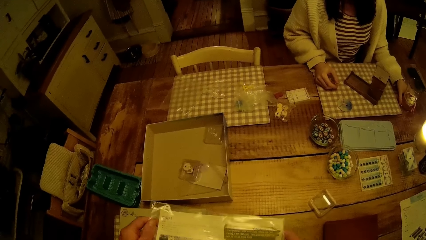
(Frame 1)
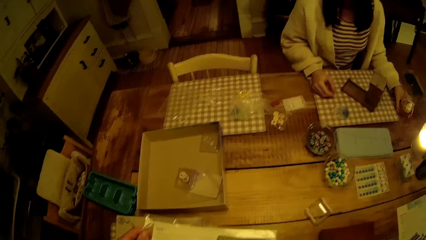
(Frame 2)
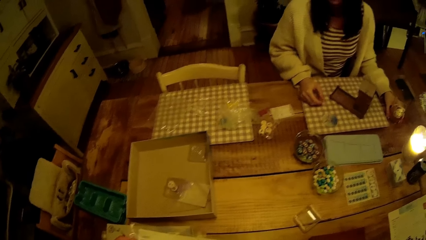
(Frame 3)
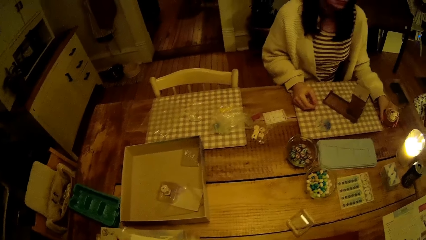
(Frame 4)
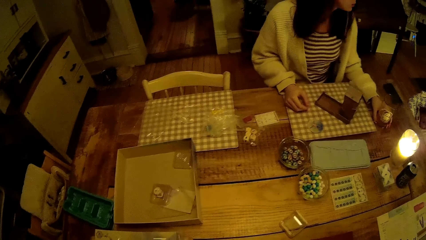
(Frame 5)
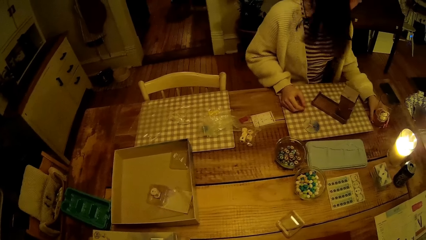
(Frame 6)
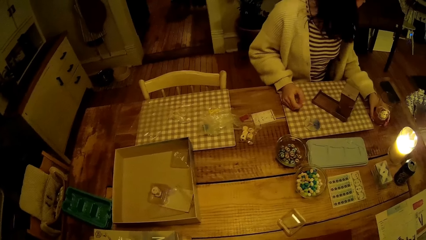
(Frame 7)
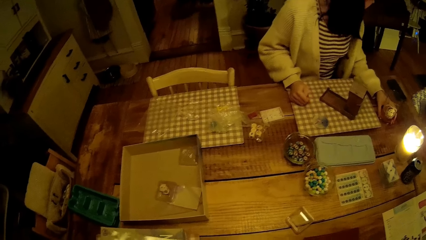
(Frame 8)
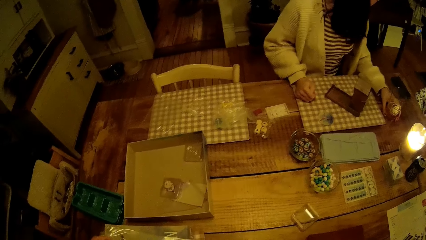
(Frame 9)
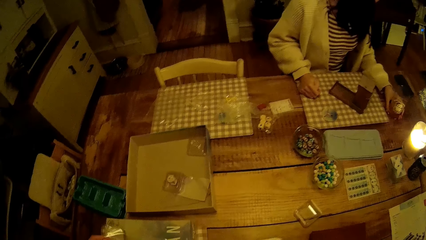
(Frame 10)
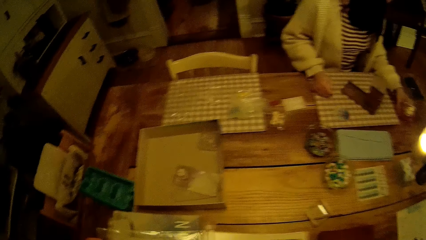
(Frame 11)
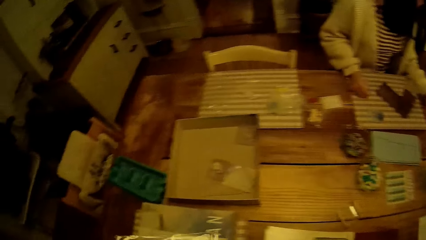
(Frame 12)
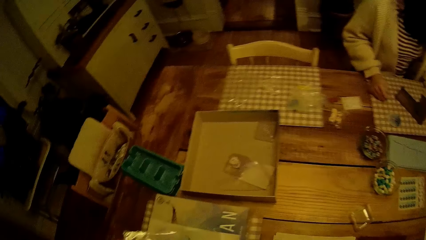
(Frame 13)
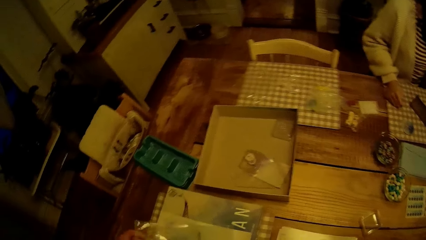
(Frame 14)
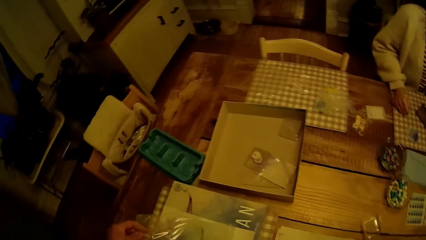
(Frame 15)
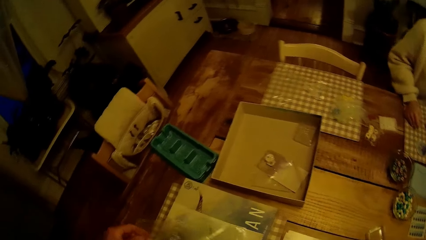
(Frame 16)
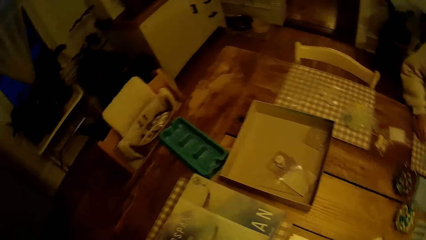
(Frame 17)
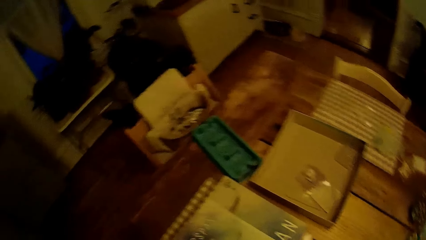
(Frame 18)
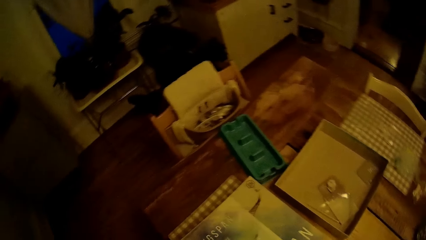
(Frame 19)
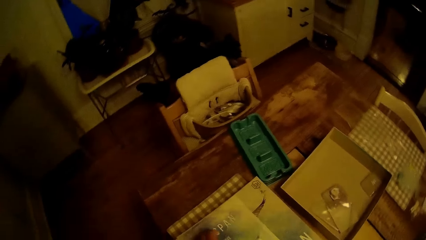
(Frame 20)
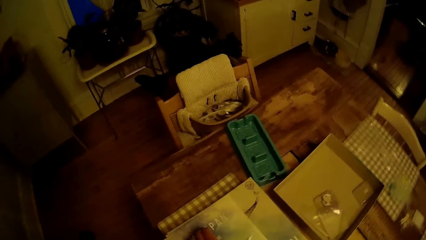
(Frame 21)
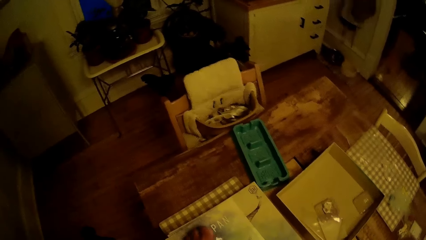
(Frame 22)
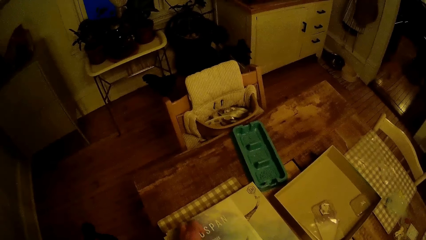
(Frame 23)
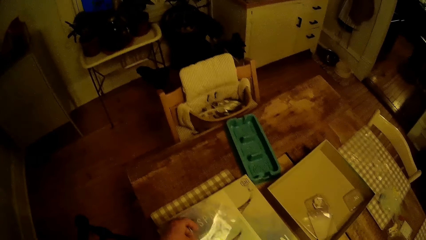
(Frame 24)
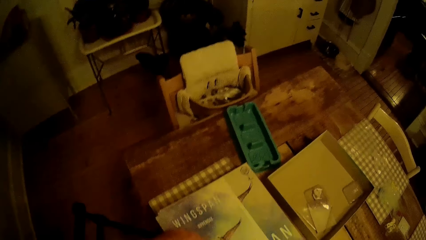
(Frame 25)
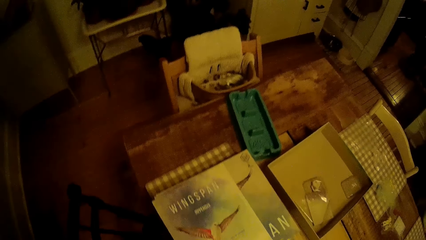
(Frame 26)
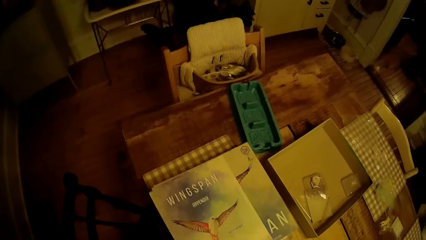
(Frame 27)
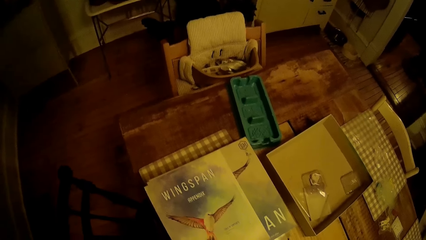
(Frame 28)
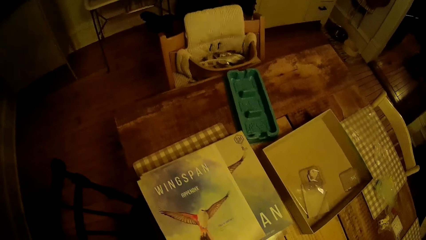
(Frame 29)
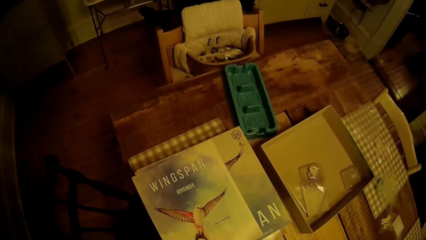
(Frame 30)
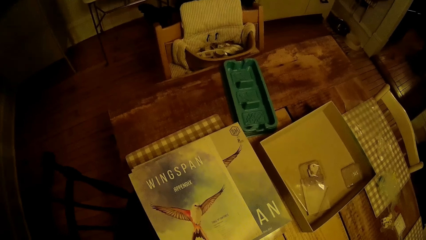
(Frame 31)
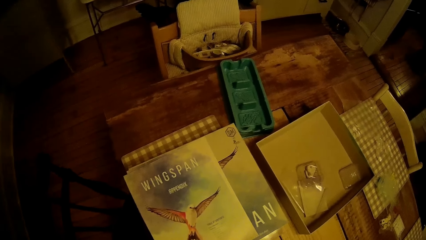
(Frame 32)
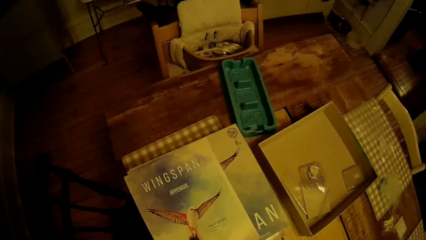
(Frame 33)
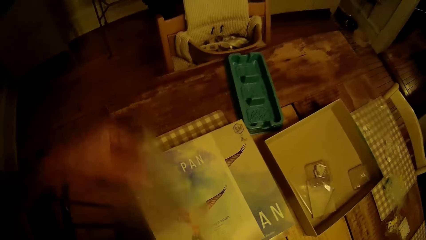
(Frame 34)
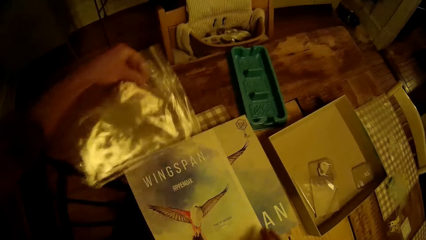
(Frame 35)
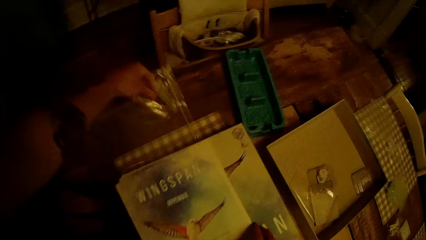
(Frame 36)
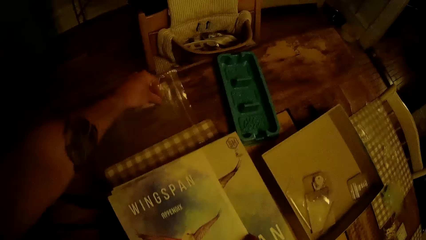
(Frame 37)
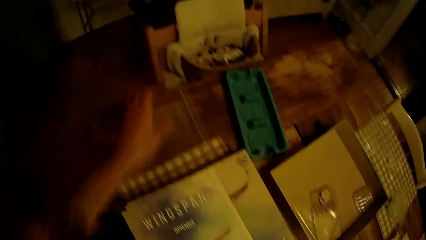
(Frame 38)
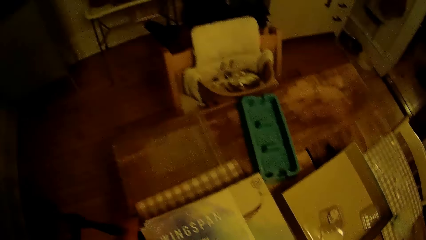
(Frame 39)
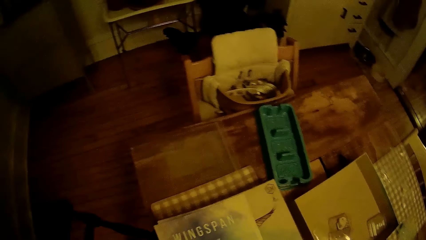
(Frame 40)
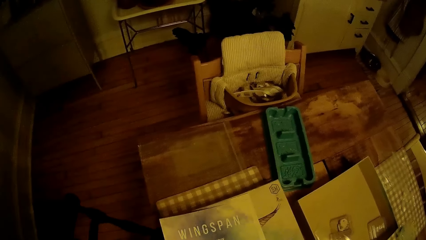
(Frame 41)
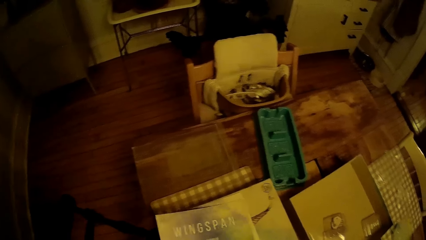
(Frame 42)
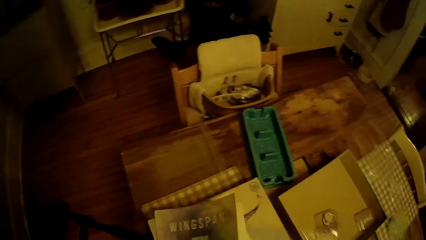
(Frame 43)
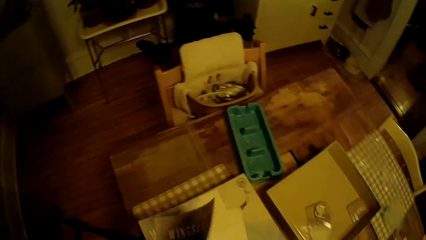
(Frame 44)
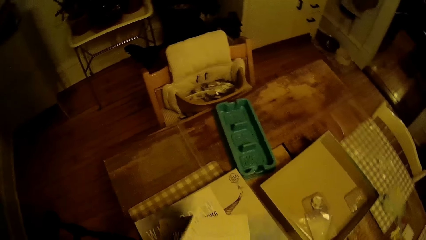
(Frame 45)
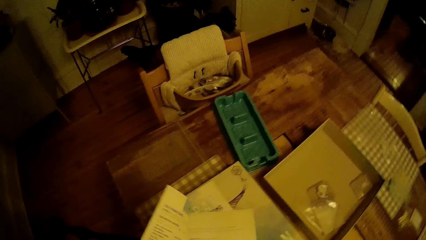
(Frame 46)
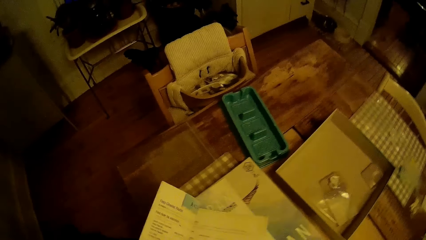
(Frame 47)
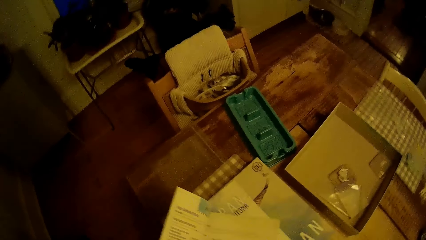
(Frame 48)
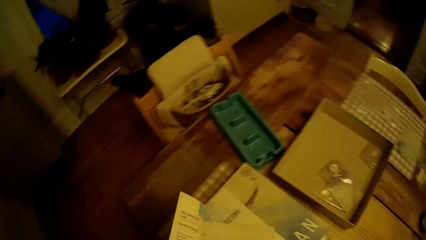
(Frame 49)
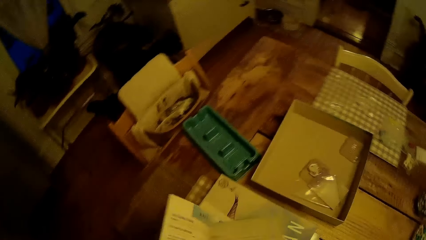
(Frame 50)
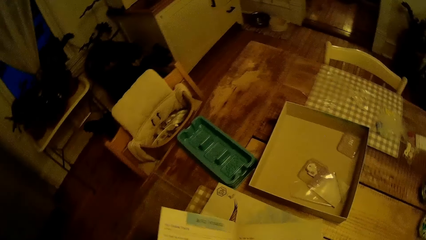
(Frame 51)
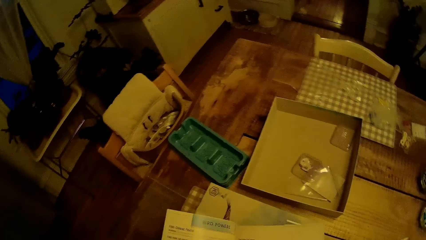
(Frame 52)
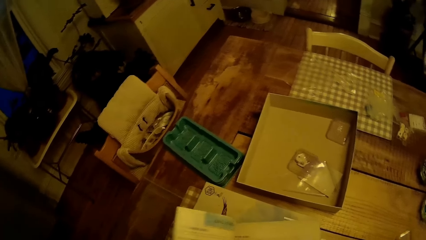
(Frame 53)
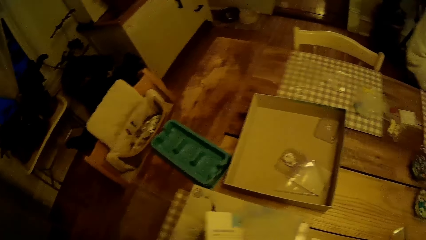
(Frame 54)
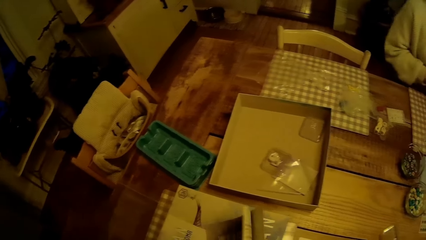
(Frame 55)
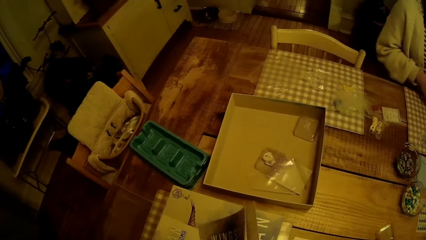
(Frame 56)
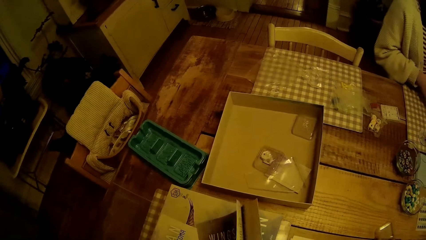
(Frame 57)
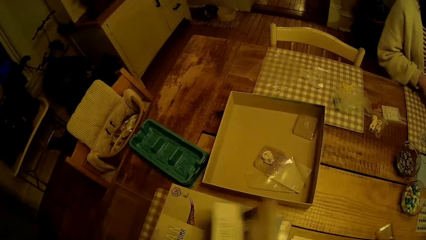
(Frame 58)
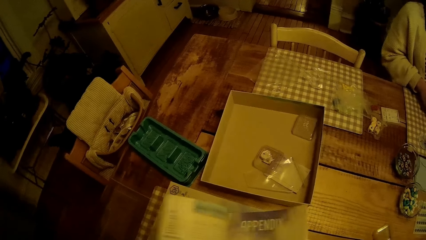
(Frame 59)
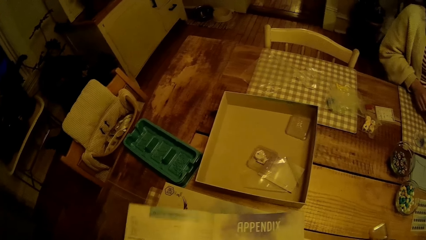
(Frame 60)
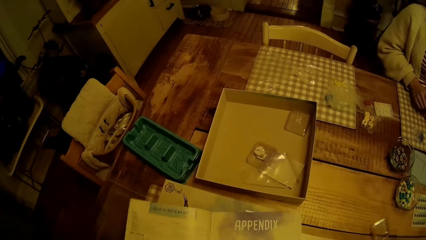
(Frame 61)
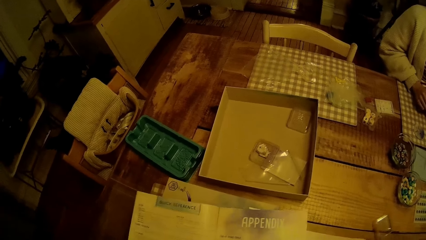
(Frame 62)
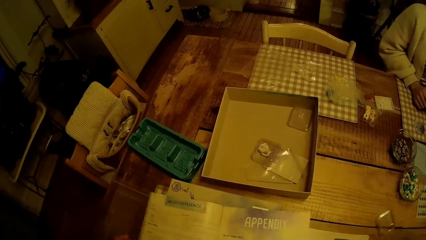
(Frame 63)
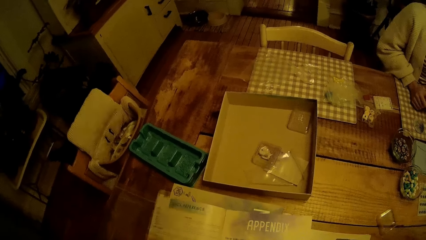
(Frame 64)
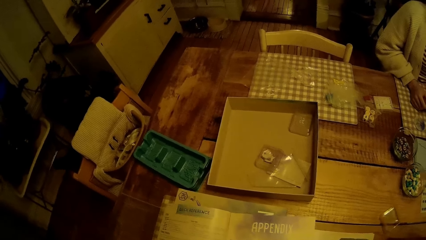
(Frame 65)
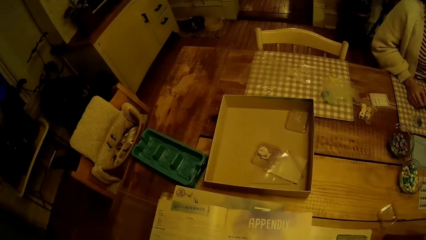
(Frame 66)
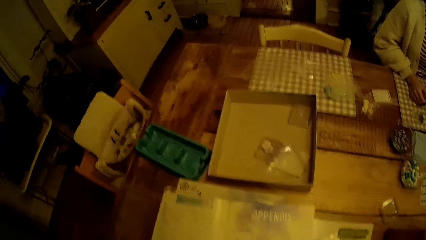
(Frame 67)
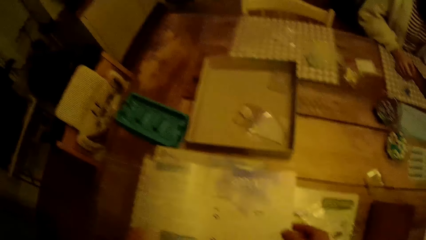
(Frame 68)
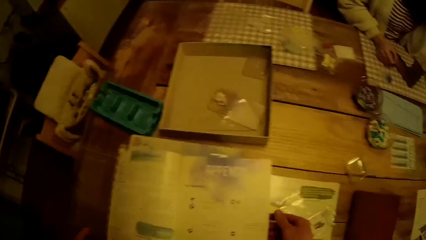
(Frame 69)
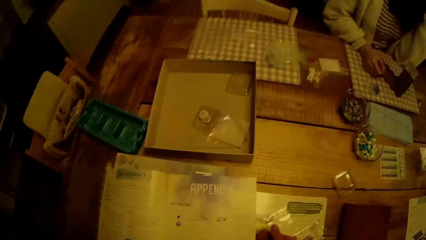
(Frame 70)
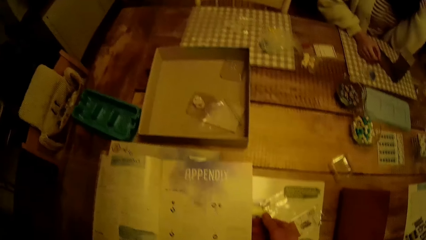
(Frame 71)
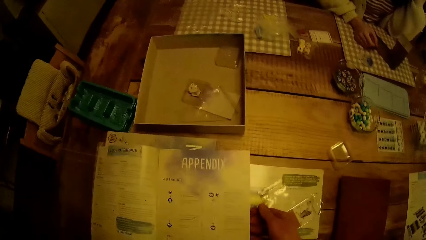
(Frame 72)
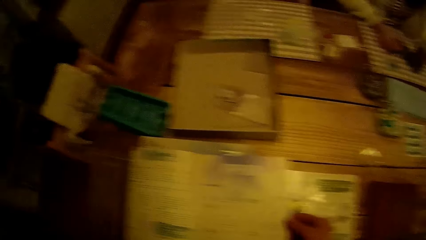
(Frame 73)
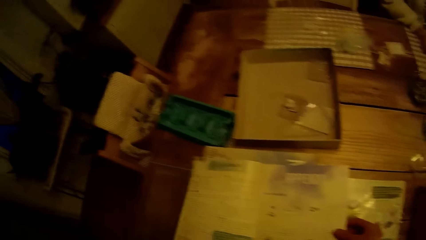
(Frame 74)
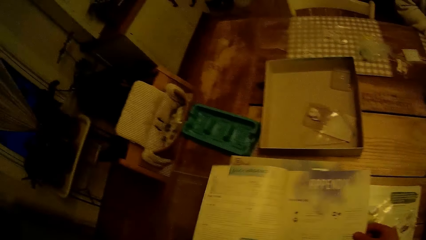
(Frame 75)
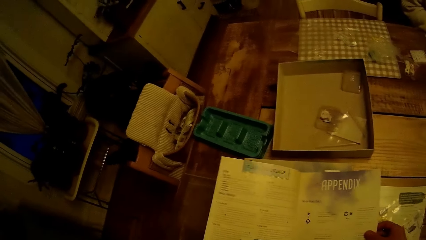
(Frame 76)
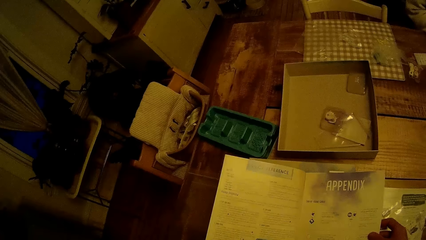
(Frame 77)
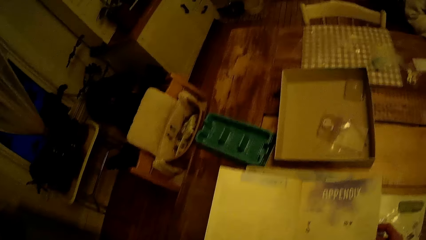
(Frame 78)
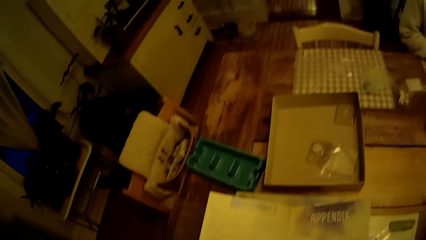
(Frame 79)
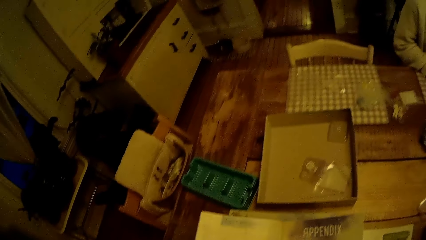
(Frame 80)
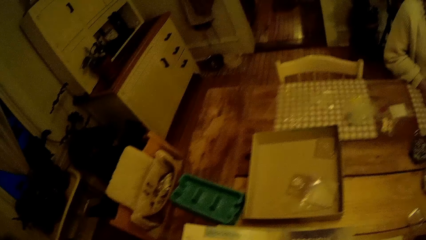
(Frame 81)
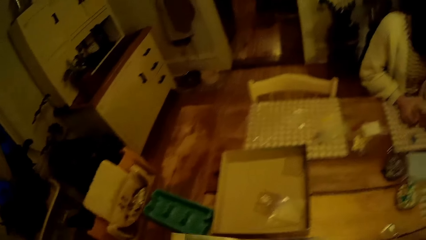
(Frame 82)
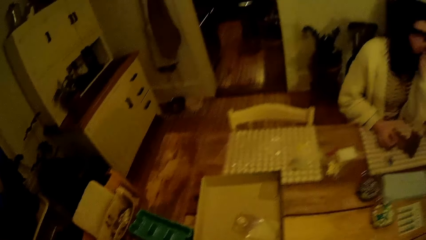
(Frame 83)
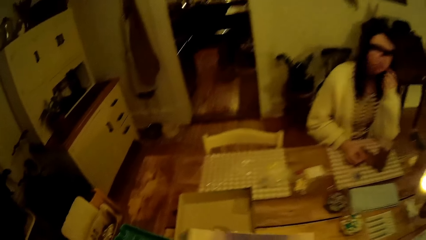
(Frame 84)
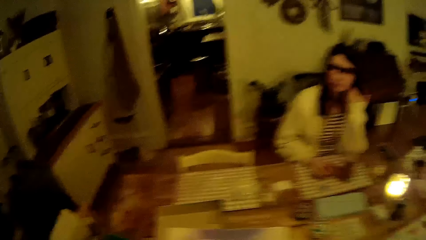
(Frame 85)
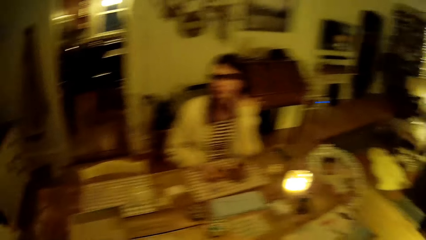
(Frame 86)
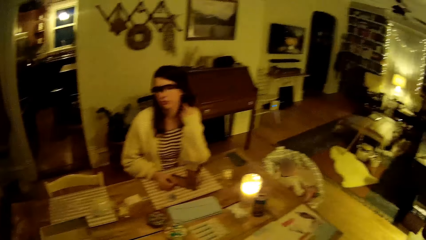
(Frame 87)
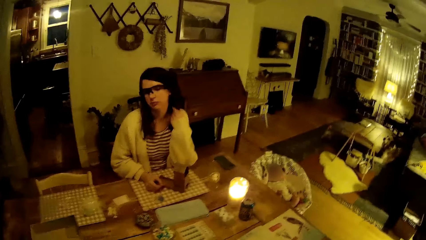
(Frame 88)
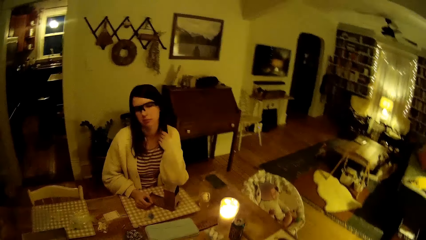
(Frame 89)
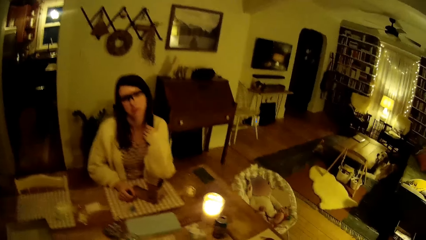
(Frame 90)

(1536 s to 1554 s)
The camera wearer removes a nylon from the game manual with his left hand. He puts the game manual on the table with his right hand. He puts the nylon on the table with his left hand. He picks the nylon from the table with his left hand. He puts the nylon on the table with his left hand. He opens the game manual on the table with both hands. He flips through the game manual with both hands.
